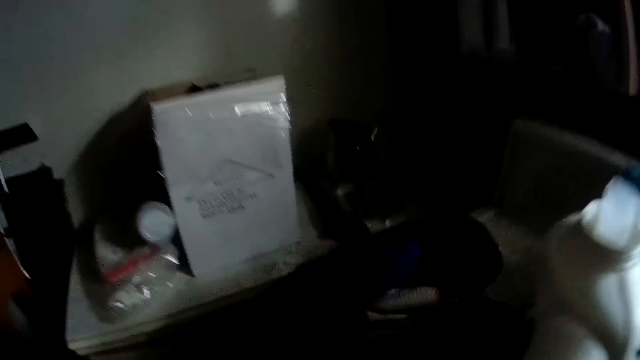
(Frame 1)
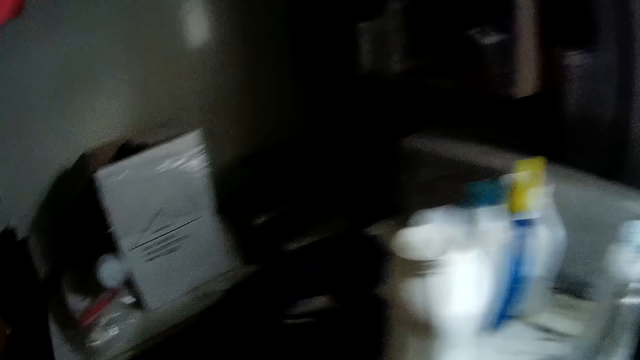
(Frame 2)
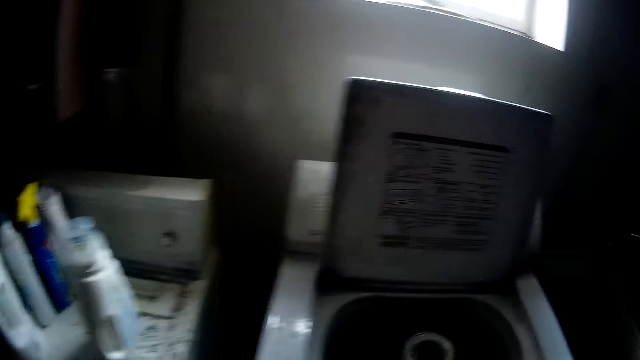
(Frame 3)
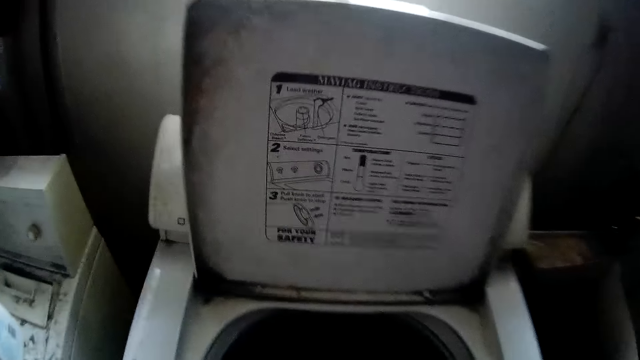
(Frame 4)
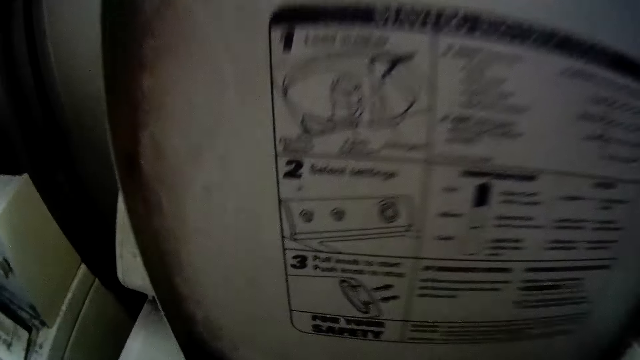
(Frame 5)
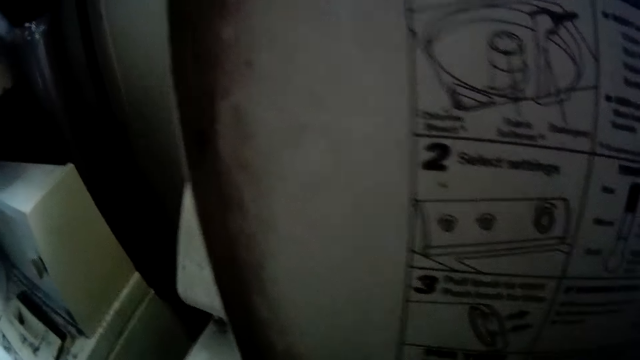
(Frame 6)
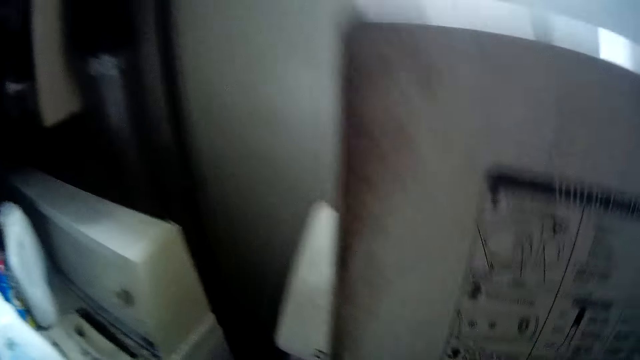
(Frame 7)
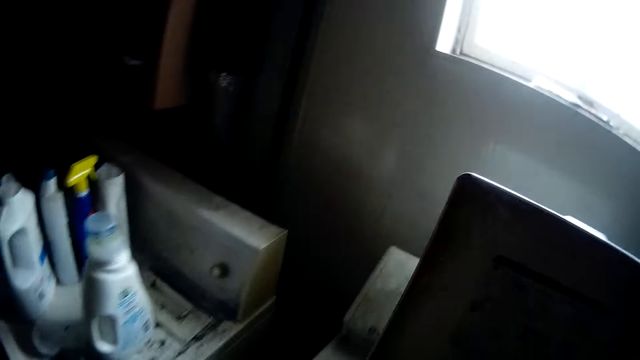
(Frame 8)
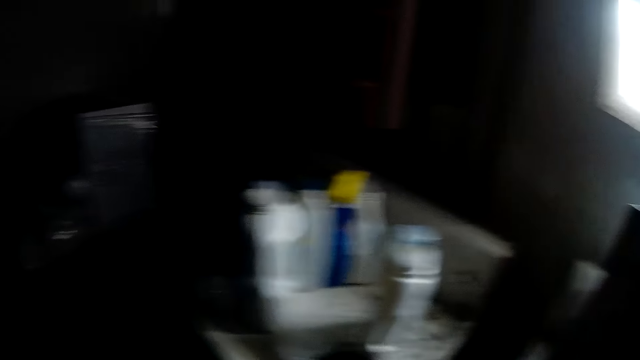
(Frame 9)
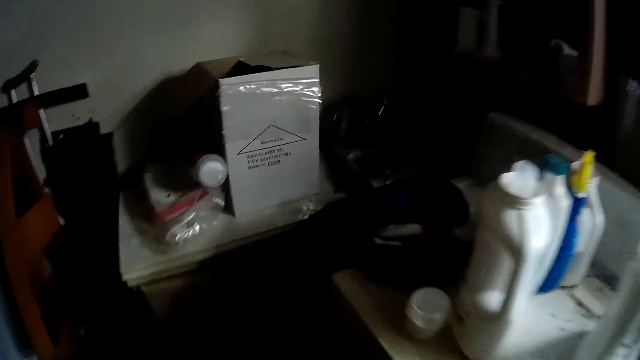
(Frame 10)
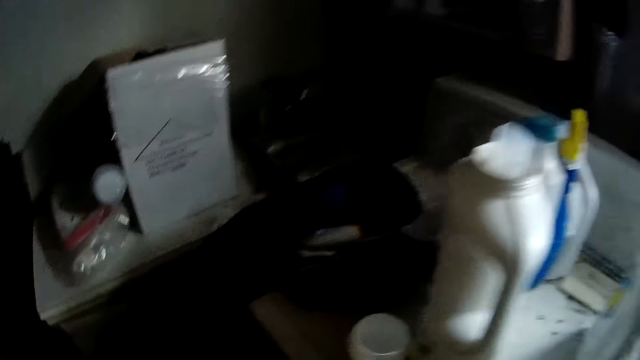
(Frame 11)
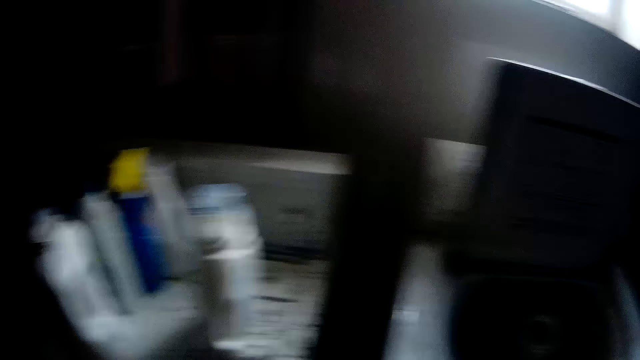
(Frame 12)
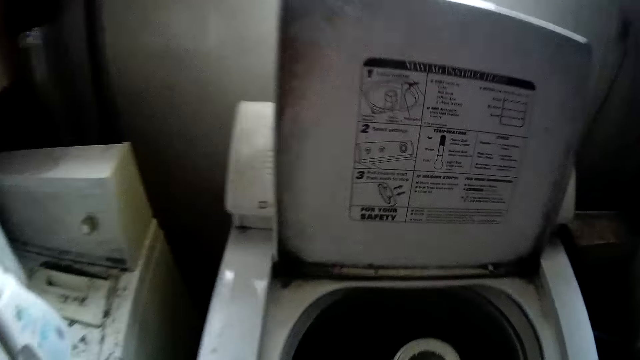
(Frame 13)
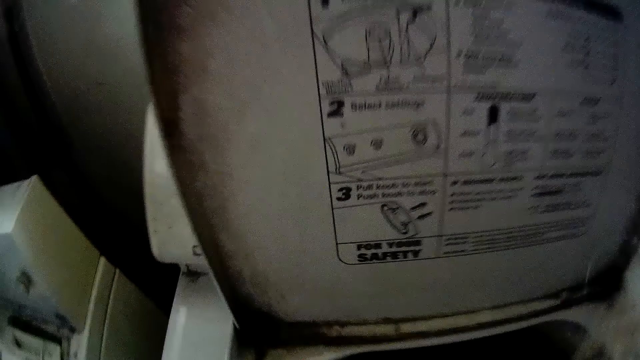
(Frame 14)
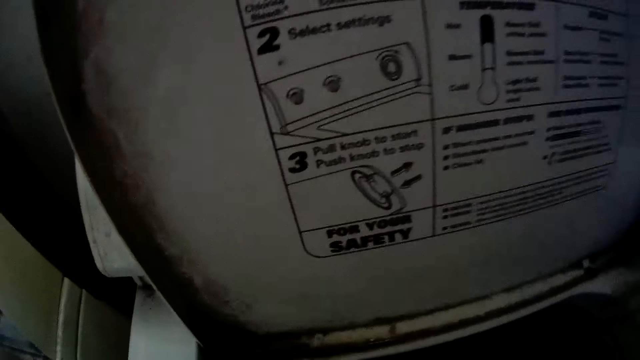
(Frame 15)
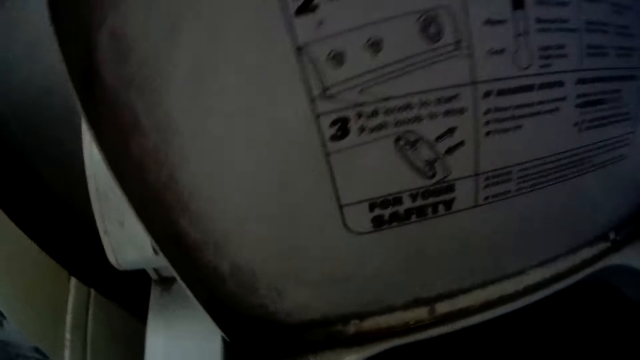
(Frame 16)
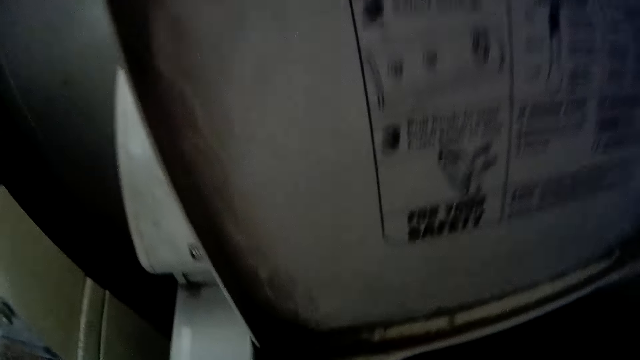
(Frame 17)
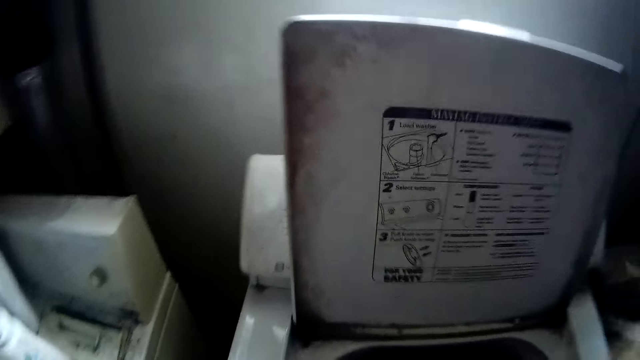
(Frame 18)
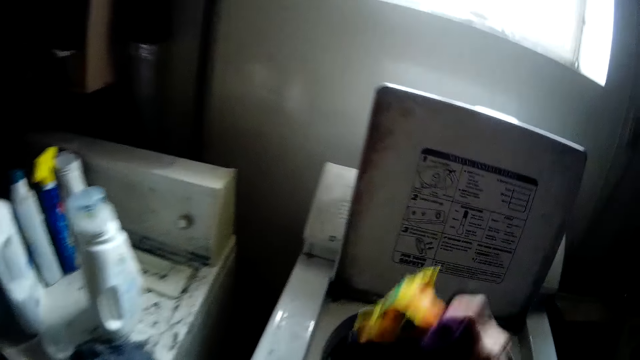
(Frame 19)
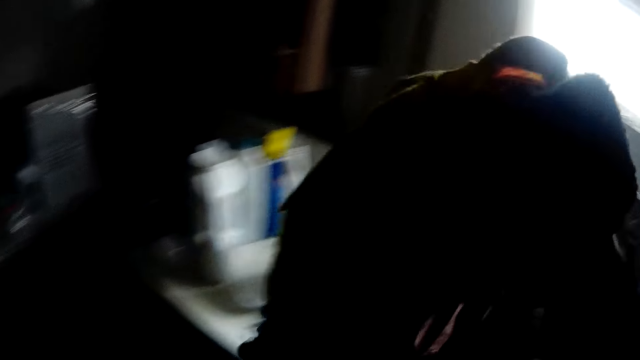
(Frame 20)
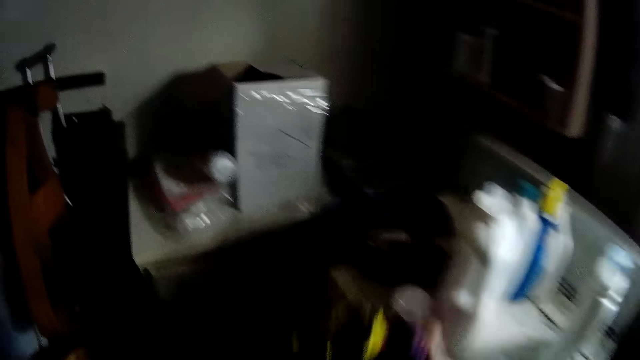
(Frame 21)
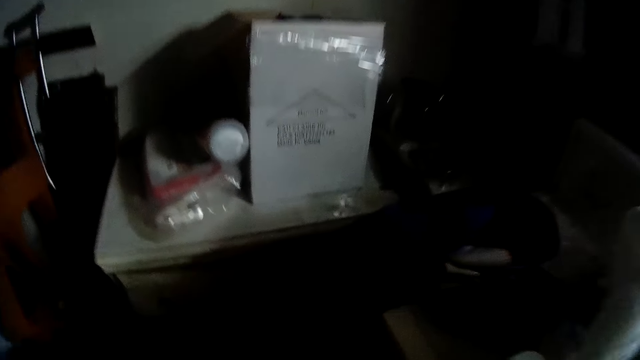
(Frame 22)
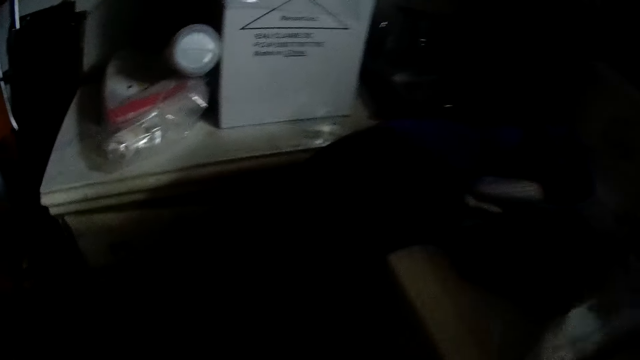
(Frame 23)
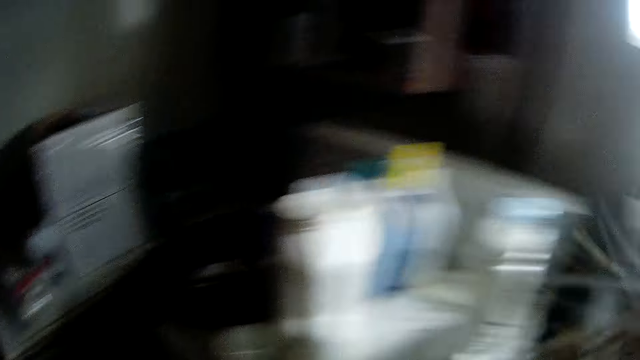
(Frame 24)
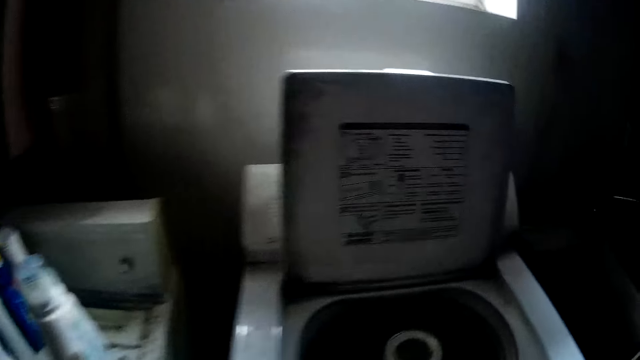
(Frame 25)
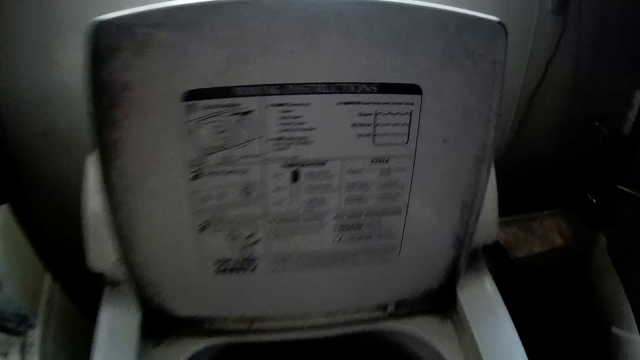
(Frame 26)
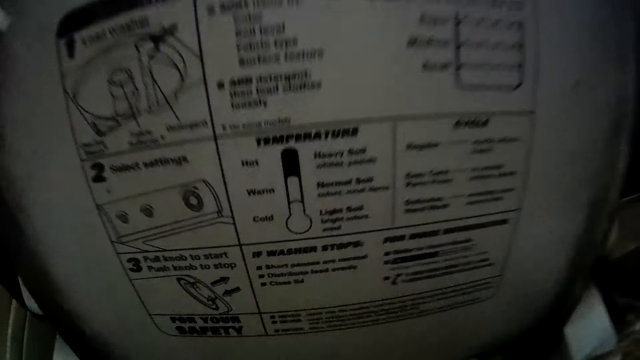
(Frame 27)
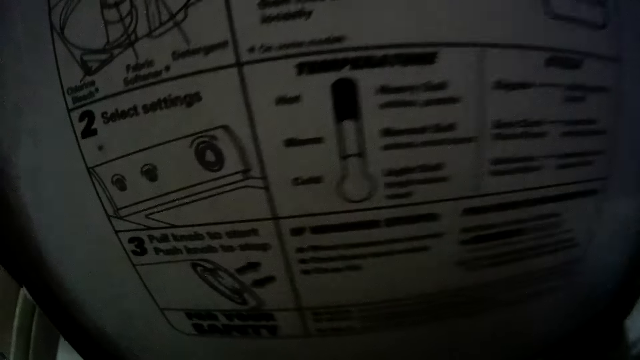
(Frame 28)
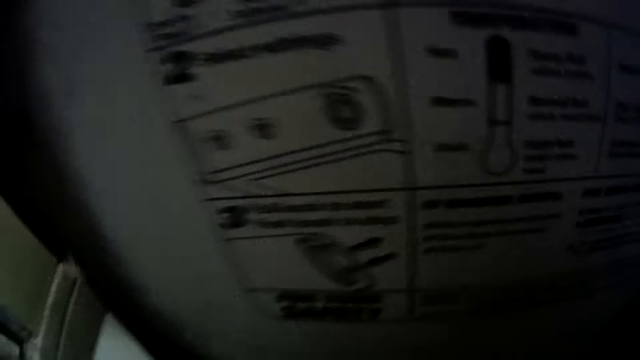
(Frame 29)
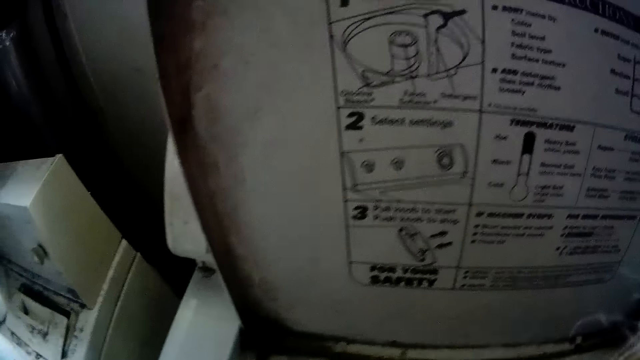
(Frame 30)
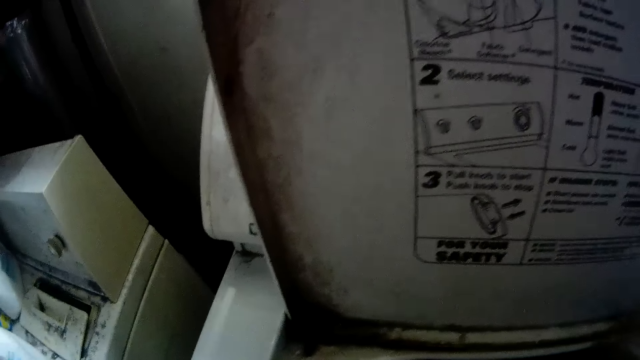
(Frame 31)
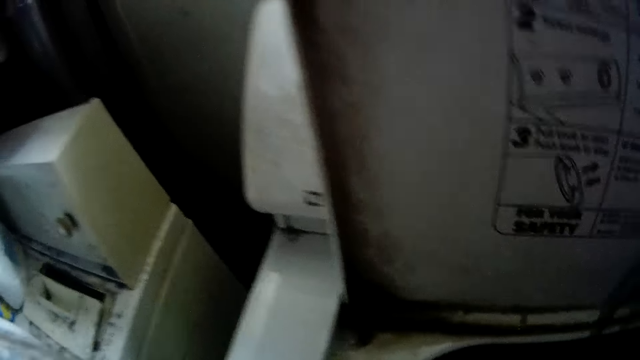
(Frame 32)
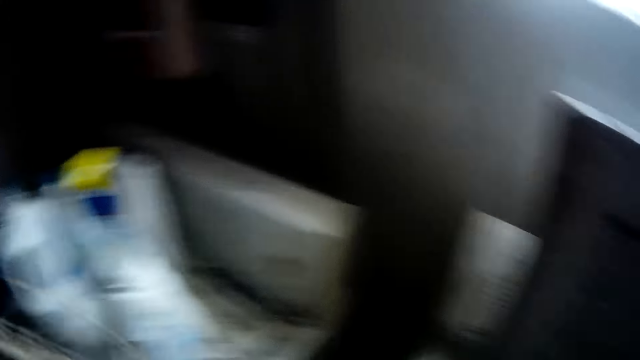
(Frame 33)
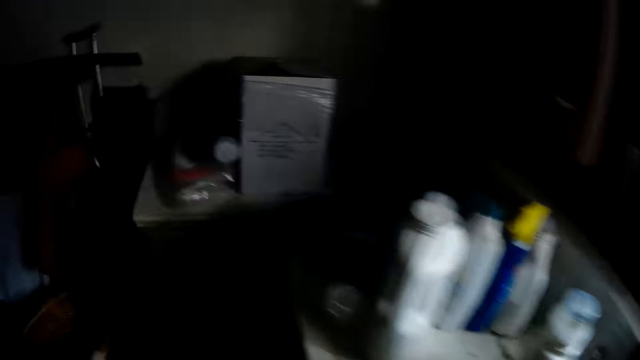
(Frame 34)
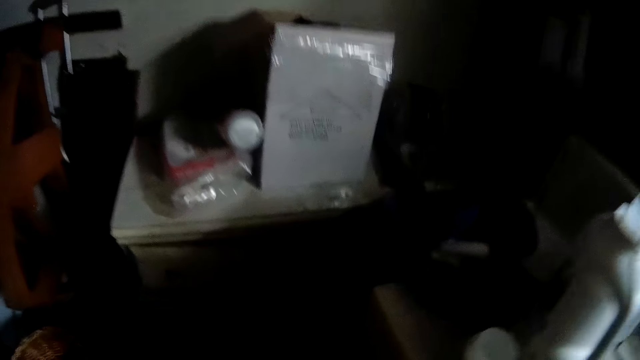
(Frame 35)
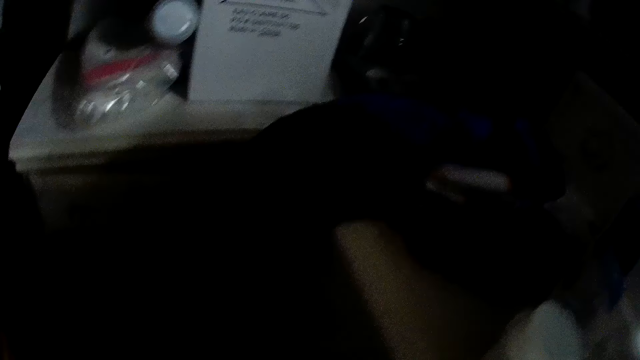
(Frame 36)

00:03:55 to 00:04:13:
The camera wearer walks around the room. She moves the clothes from the washing machine to the basket on the floor with her hands. She moves the clothes from the washing machine to the basket on the floor again. She walks around the room. She moves the clothes from the washing machine to the basket on the floor with her hands again.

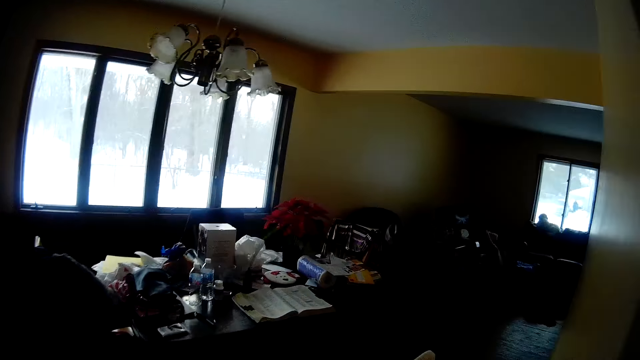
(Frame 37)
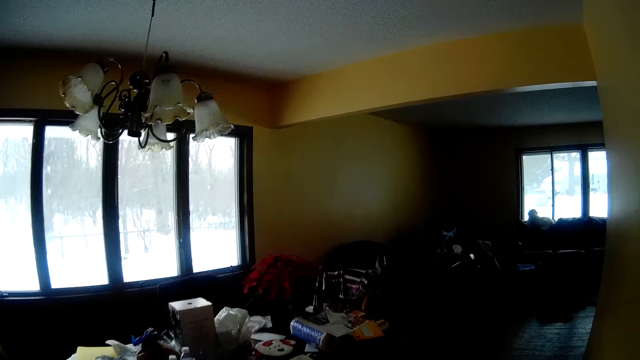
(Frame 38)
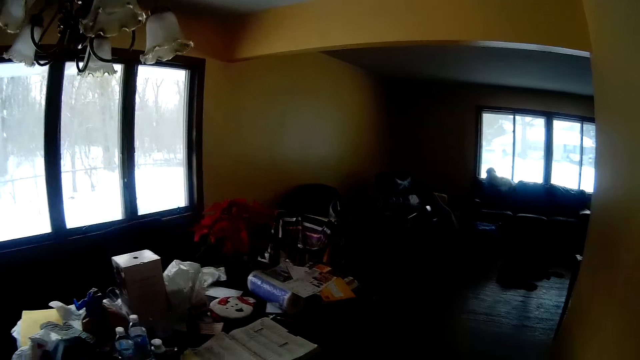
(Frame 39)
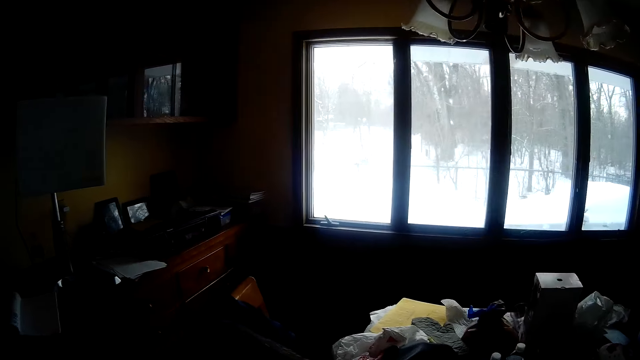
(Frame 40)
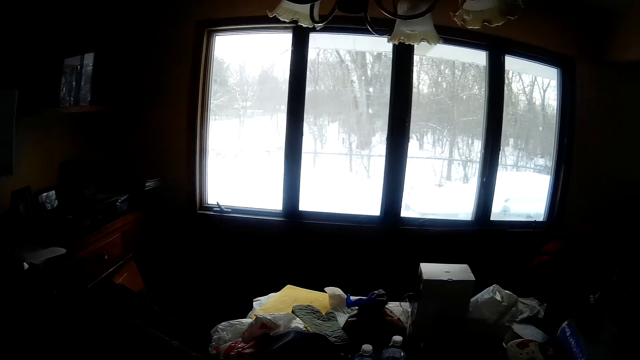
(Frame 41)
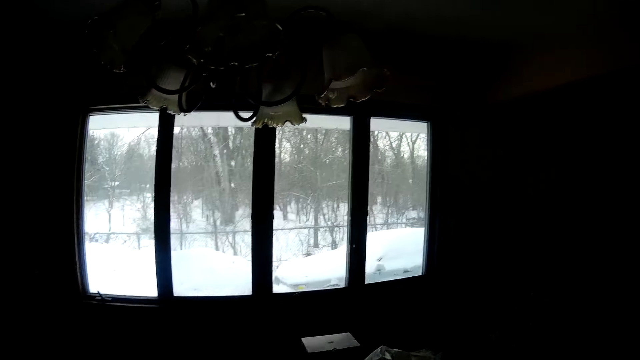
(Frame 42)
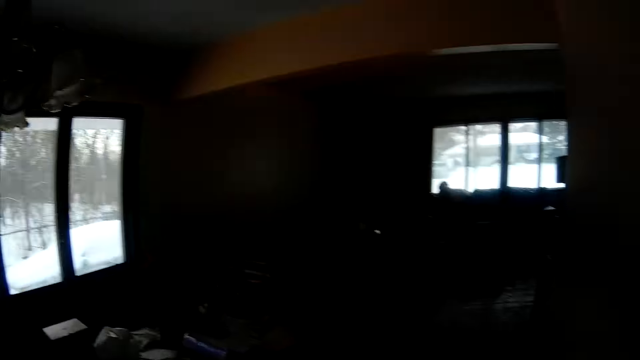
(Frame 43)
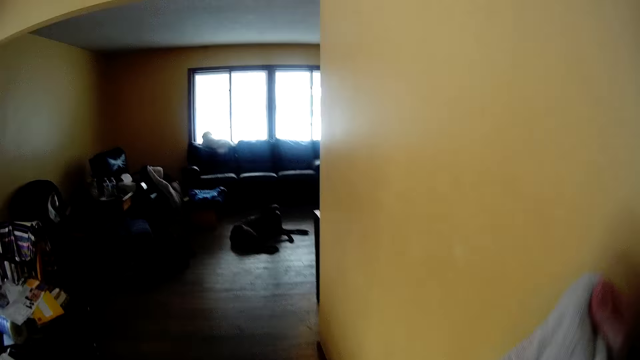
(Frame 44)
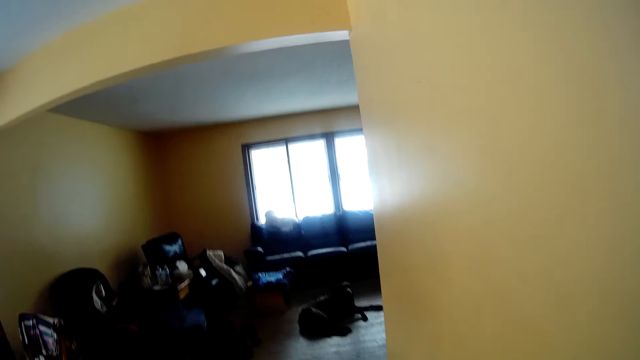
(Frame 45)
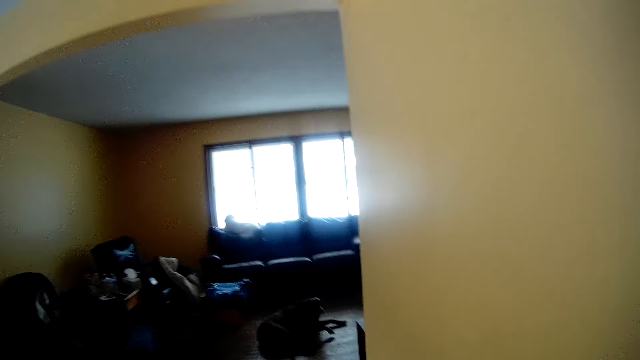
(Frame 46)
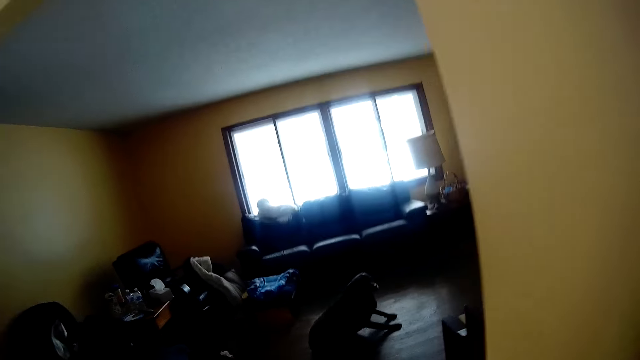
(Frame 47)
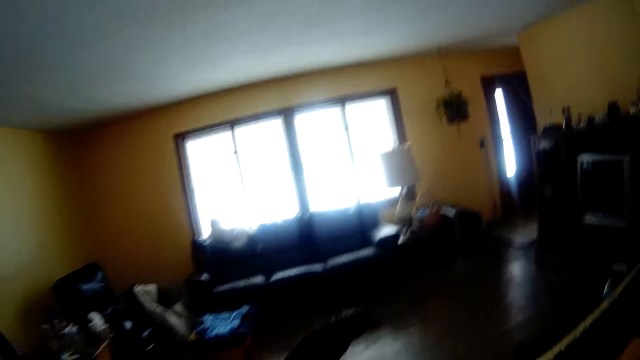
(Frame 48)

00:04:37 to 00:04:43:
A dog sits on the floor in a parlor.
